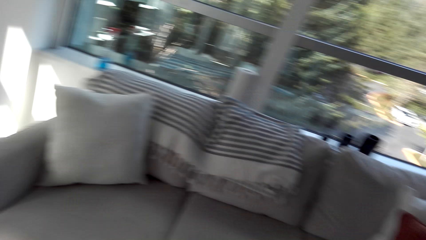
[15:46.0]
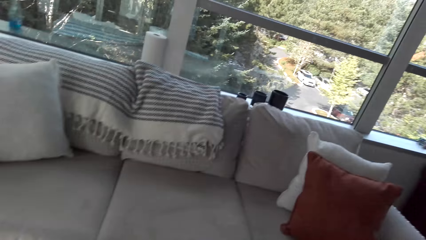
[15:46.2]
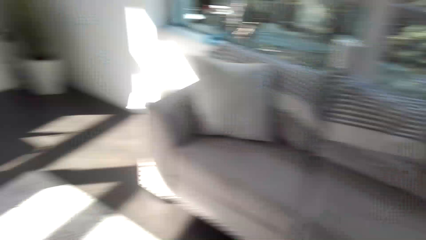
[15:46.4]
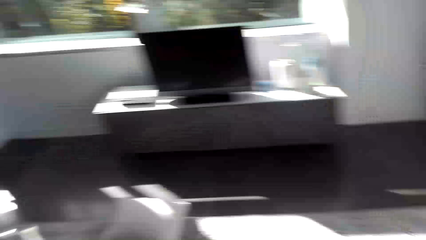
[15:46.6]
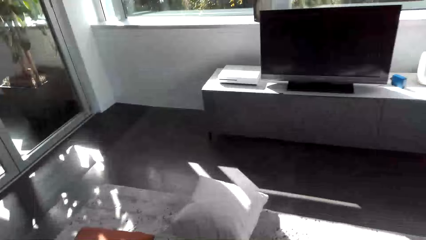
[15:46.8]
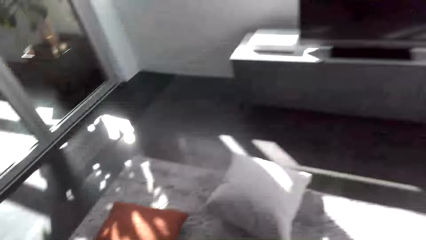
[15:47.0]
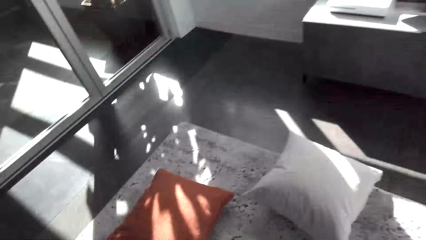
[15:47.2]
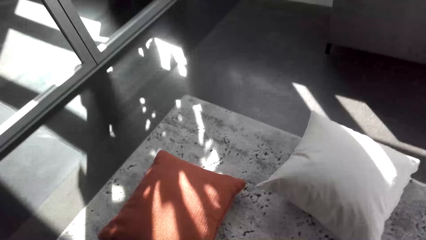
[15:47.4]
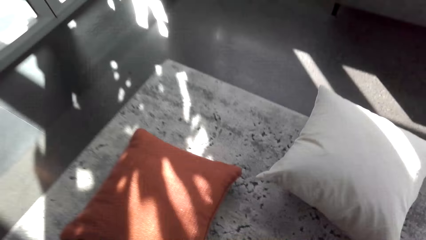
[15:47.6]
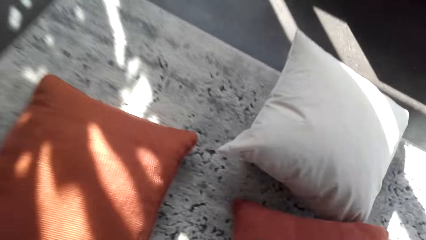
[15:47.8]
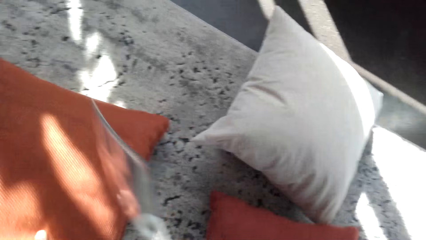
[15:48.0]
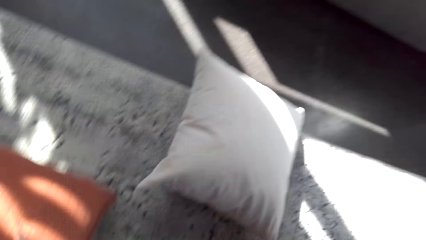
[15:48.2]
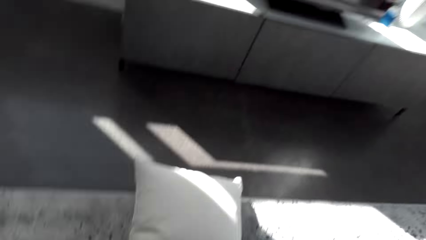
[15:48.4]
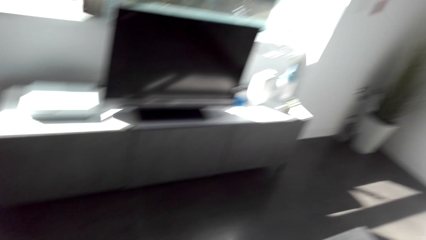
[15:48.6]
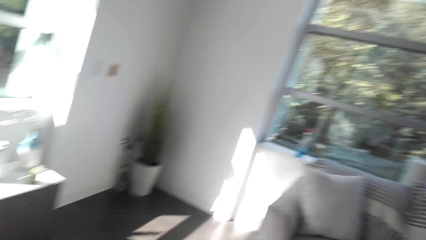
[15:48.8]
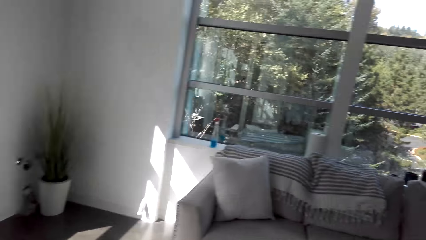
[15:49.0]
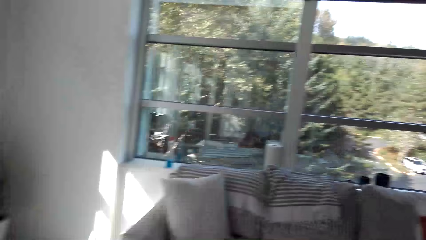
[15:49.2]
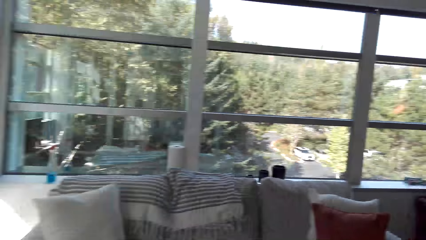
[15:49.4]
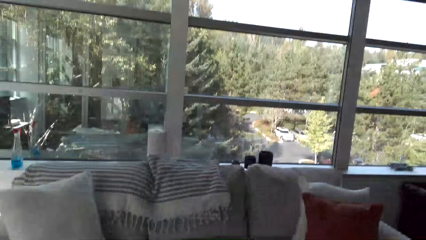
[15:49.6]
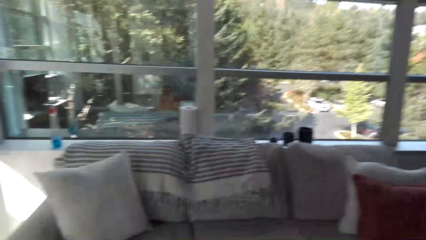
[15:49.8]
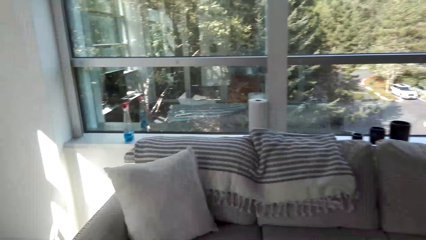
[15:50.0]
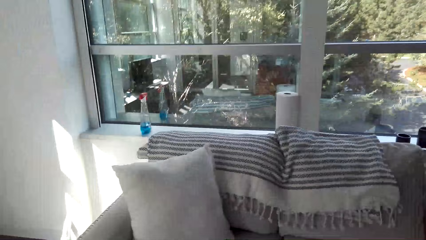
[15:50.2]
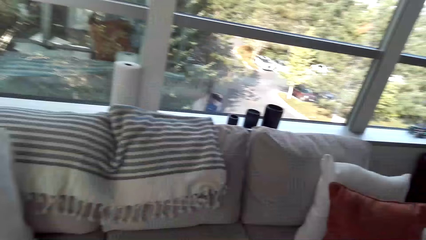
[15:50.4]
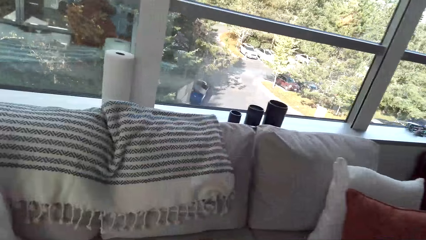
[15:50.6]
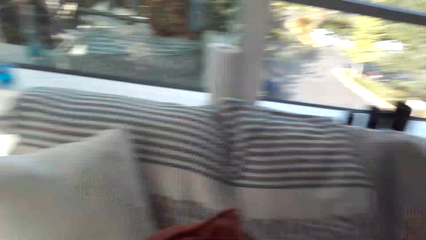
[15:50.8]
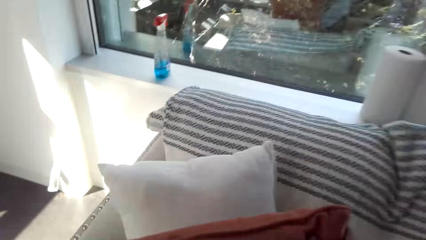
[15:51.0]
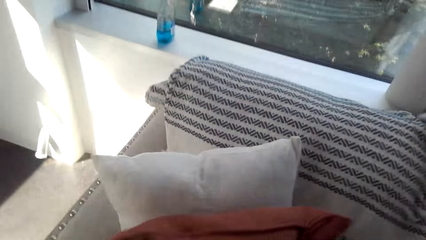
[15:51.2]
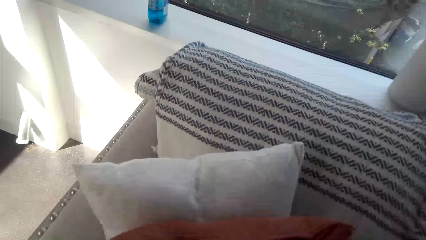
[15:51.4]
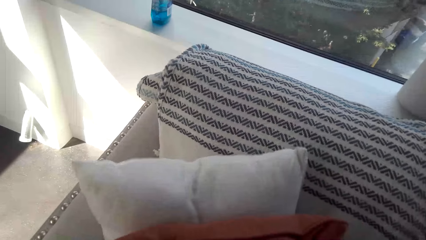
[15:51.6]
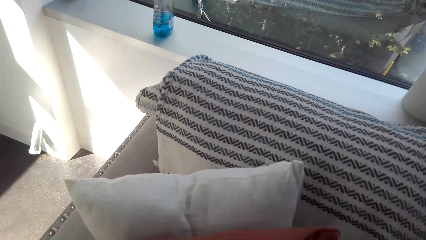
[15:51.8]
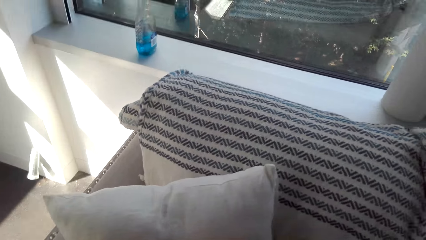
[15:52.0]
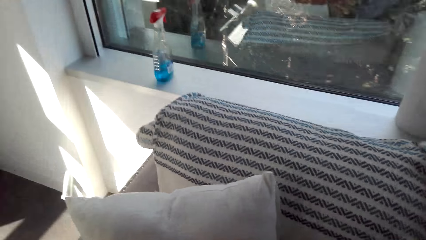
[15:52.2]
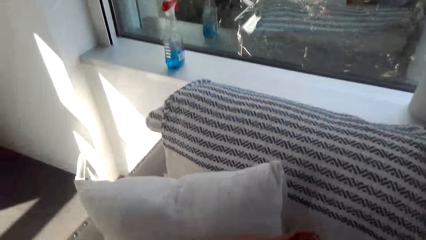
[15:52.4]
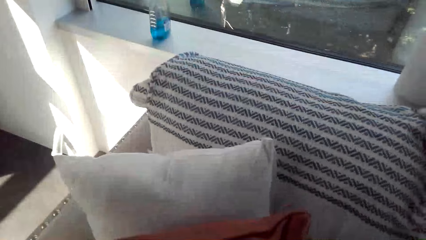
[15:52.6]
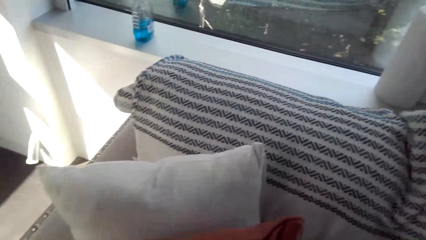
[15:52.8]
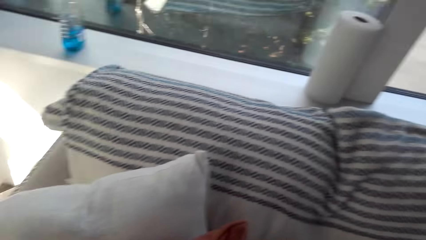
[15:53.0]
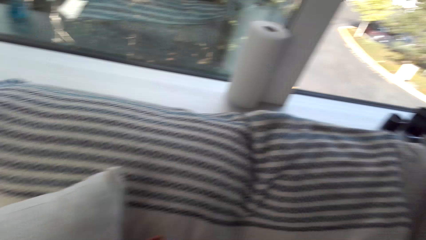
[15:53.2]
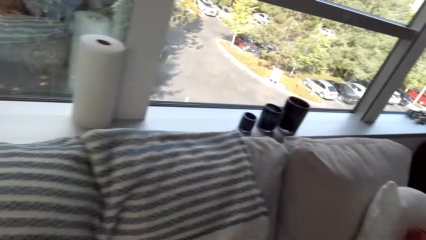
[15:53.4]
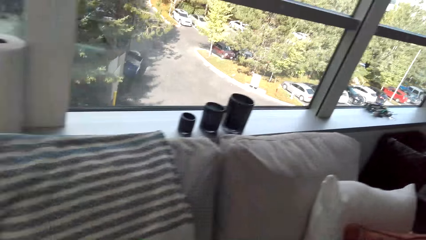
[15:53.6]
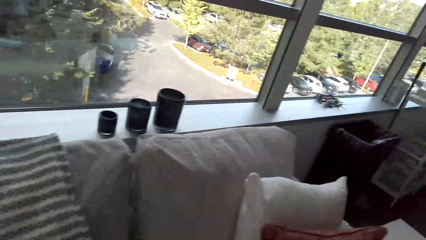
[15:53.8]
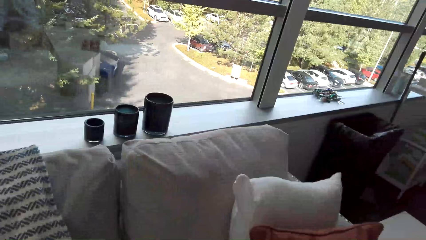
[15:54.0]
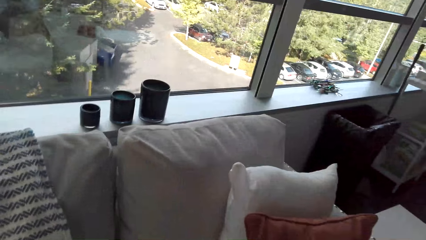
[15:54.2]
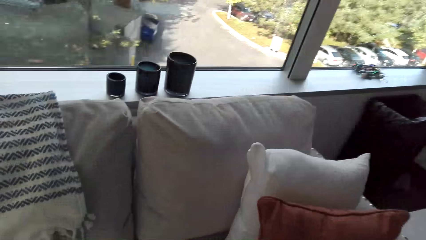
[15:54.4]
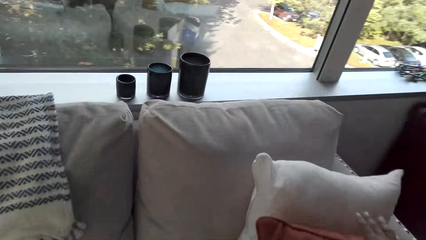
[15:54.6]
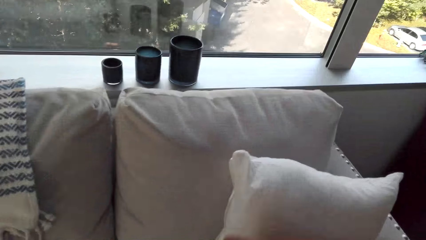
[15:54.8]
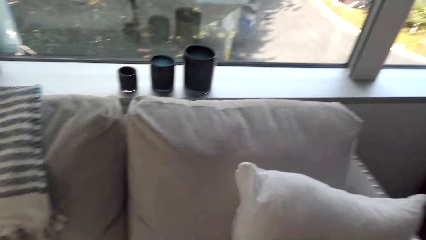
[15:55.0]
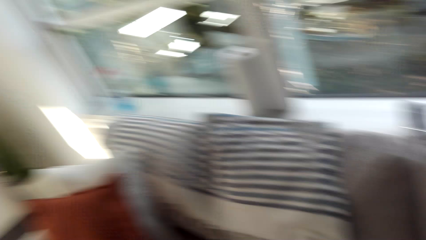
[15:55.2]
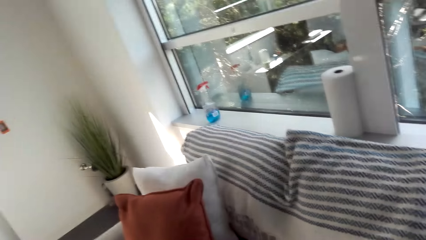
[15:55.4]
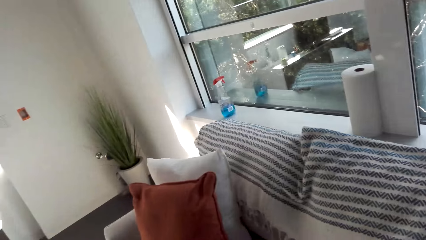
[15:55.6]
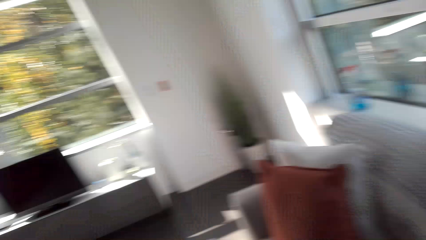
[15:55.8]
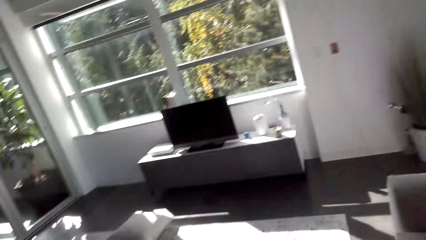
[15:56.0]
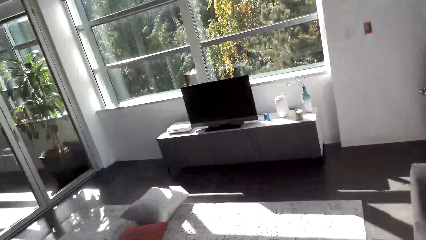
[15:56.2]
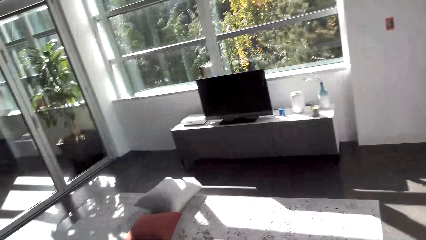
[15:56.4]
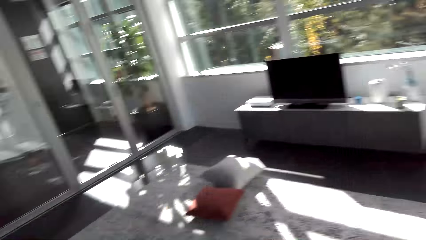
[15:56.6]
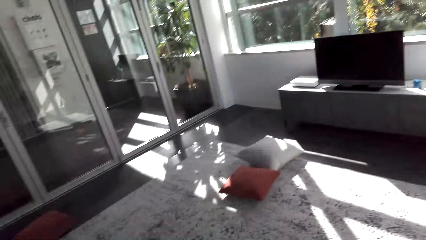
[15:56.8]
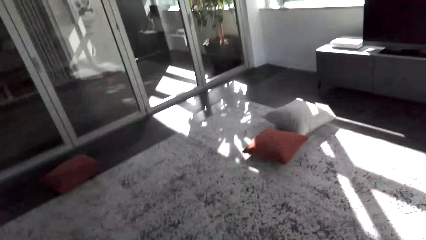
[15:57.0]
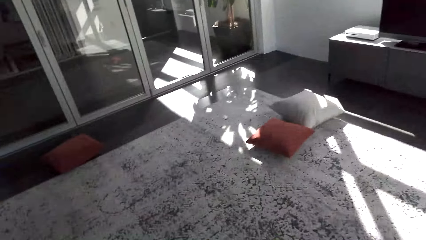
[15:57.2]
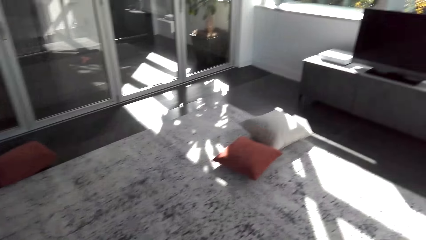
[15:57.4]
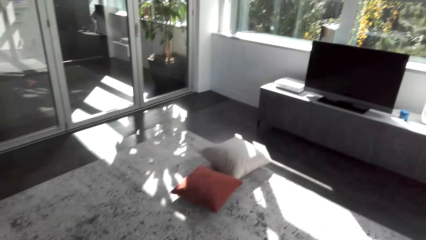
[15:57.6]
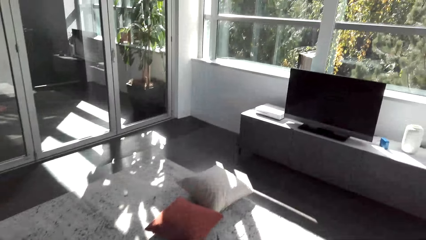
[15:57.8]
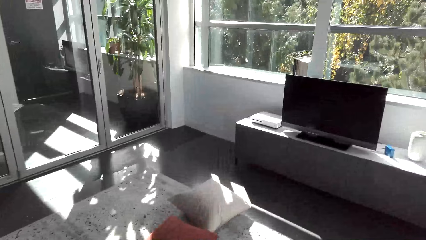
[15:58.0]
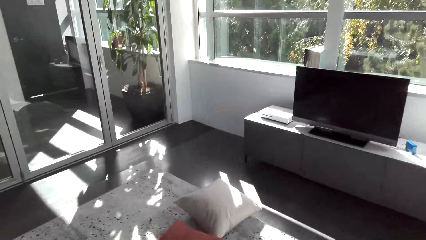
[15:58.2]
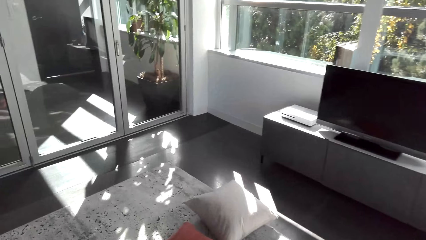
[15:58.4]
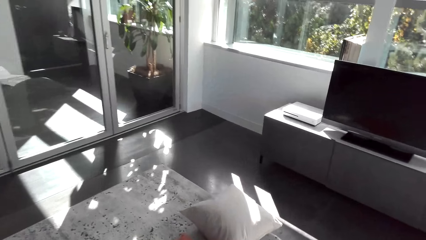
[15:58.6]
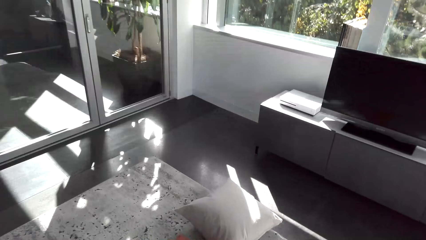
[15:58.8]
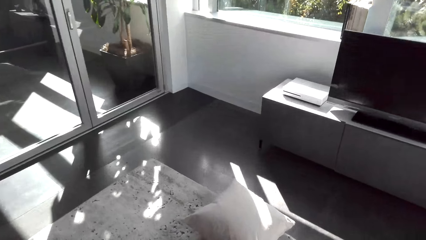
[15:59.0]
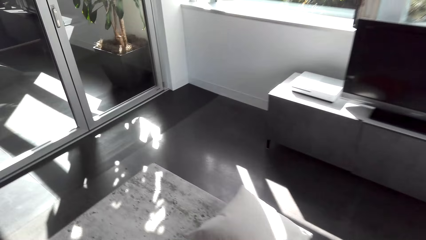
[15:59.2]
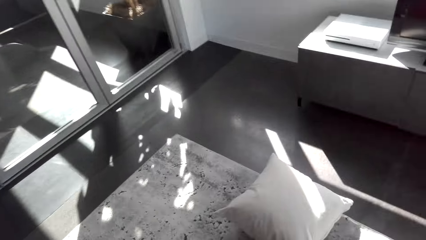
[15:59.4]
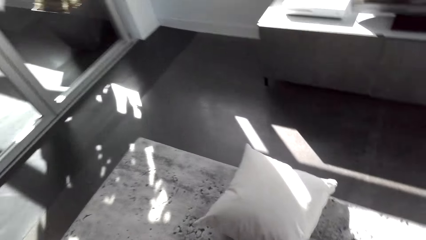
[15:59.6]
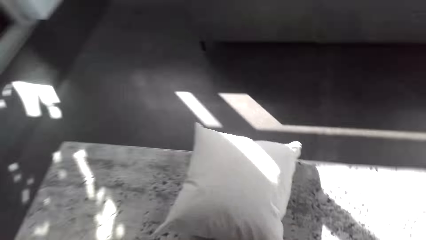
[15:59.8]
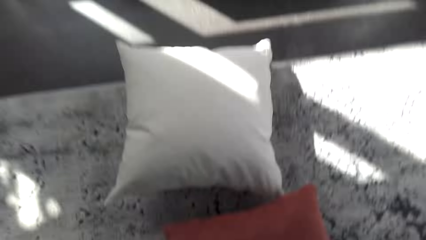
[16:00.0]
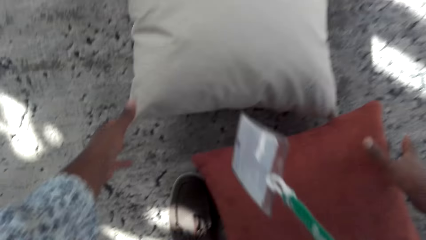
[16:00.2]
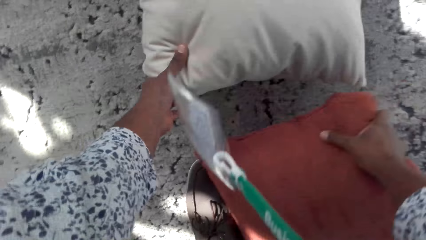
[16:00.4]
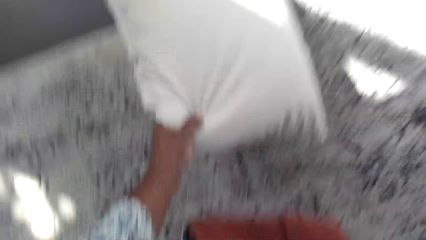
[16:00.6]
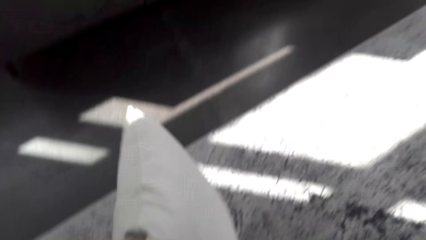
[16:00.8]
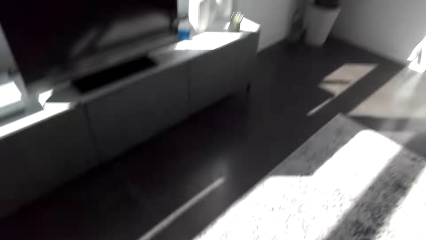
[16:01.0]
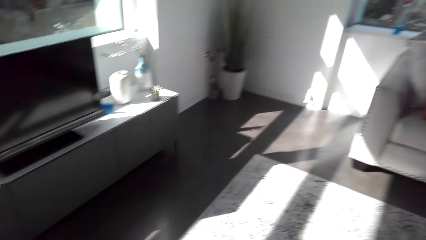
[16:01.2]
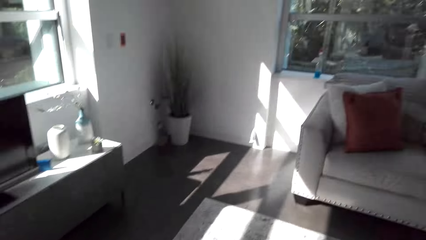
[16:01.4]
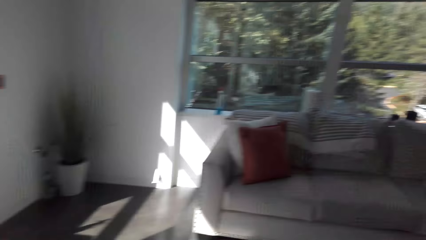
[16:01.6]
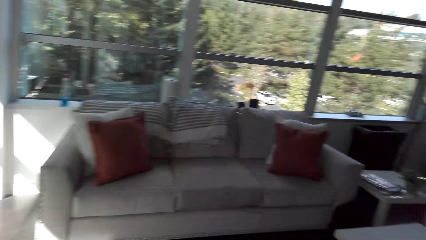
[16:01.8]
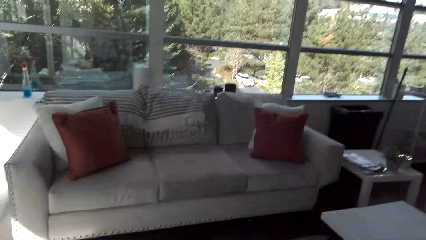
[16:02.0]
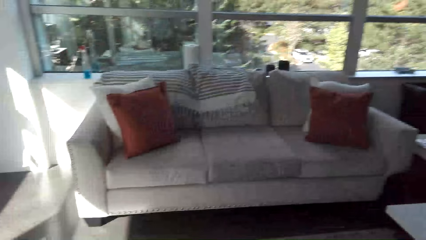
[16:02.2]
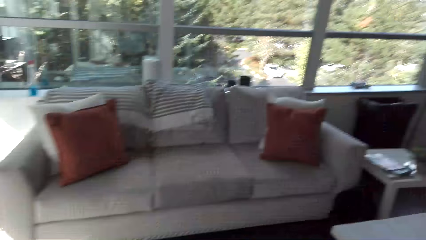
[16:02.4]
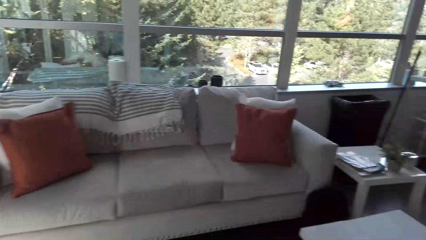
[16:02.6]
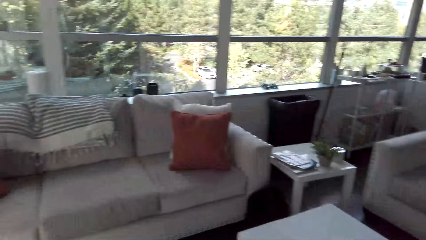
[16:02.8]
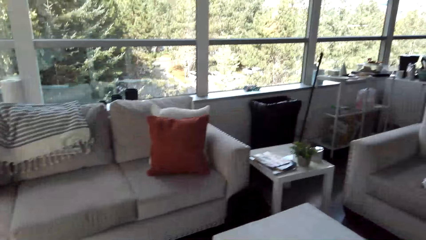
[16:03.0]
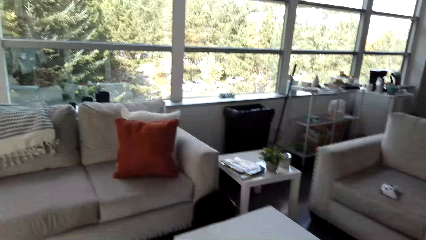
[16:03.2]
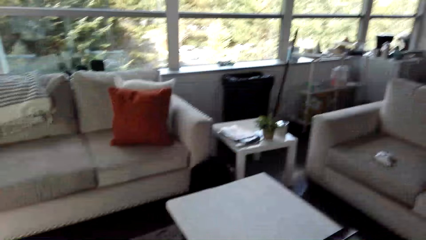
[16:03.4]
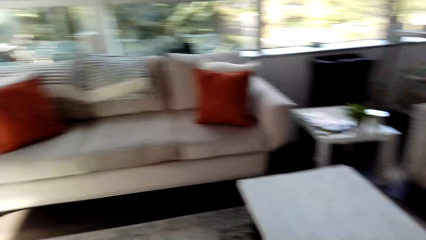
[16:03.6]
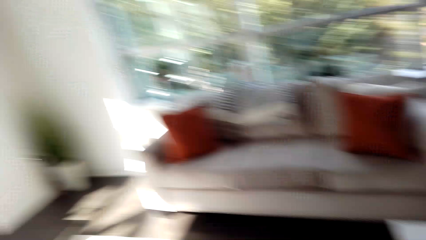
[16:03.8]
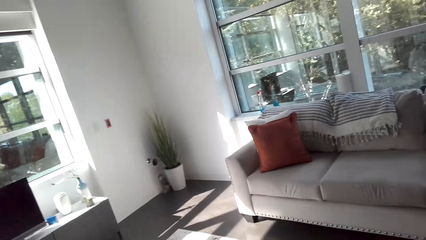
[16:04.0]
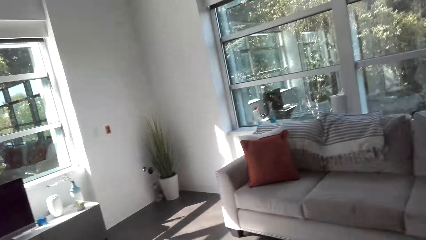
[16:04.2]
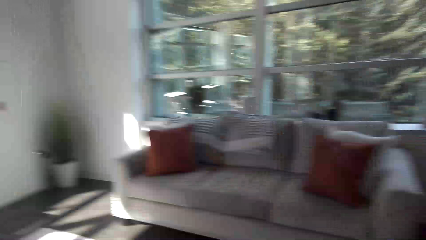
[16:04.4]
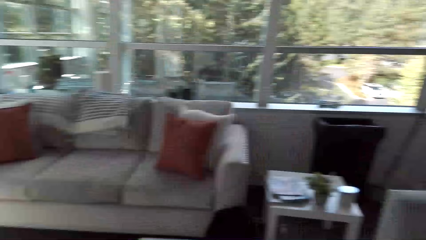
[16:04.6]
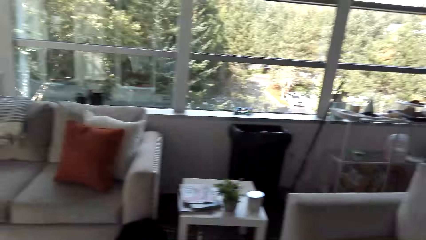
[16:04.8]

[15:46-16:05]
The camera wearer turns around. They pick up the pillow on the floor, walk close to the chair and put the pillow on the chair. They turn around. They walk towards the pillow on the floor and pick up the pillow on the floor. They walk close to the chair.
